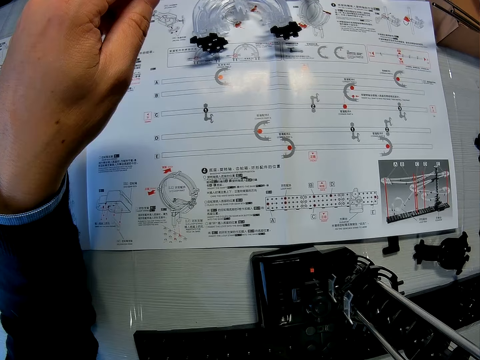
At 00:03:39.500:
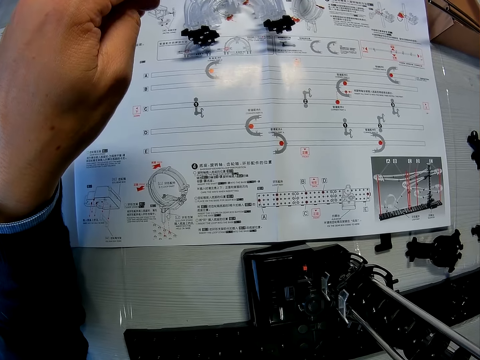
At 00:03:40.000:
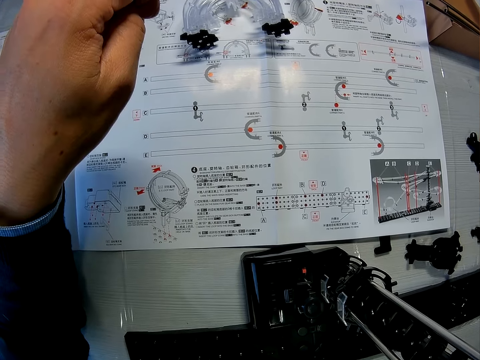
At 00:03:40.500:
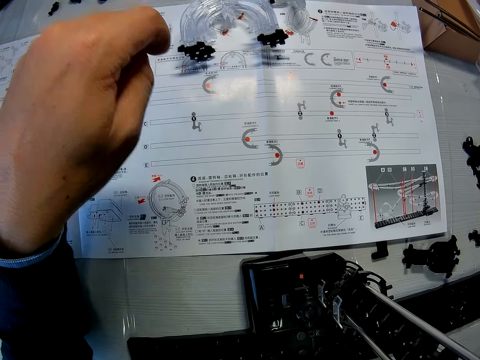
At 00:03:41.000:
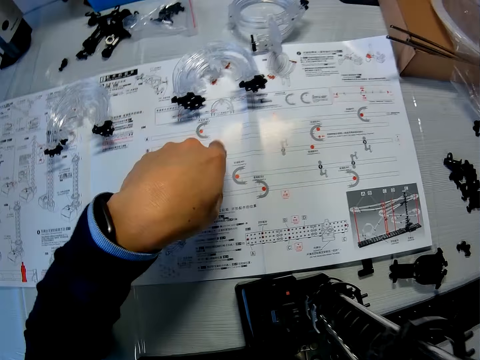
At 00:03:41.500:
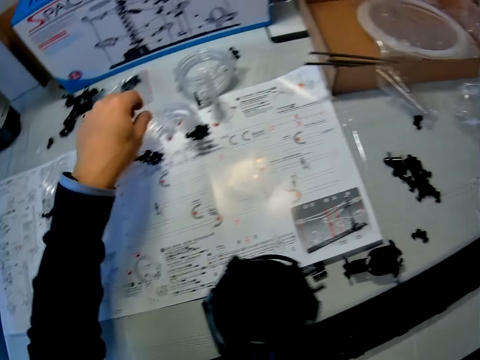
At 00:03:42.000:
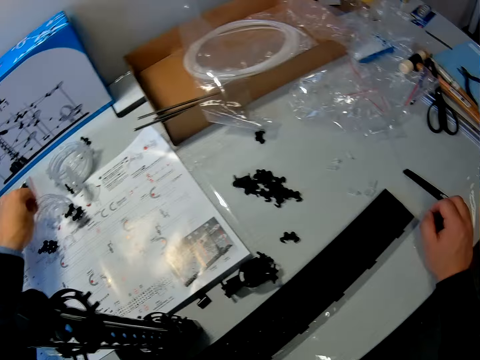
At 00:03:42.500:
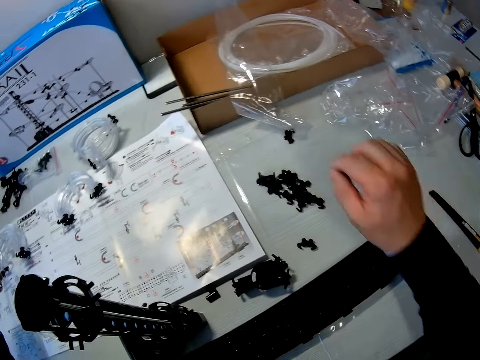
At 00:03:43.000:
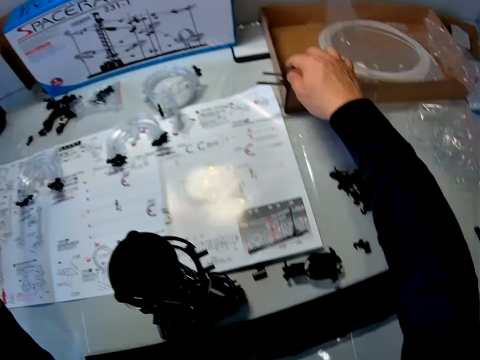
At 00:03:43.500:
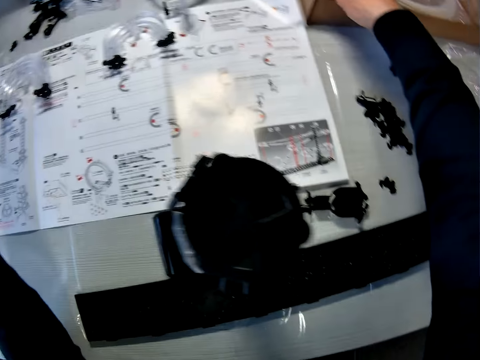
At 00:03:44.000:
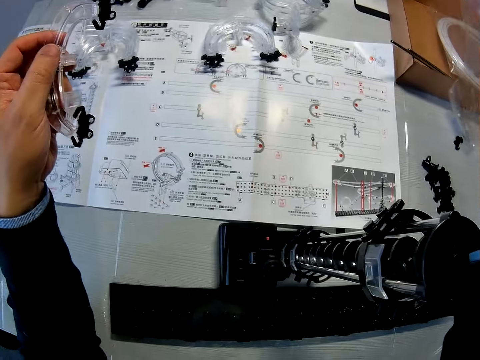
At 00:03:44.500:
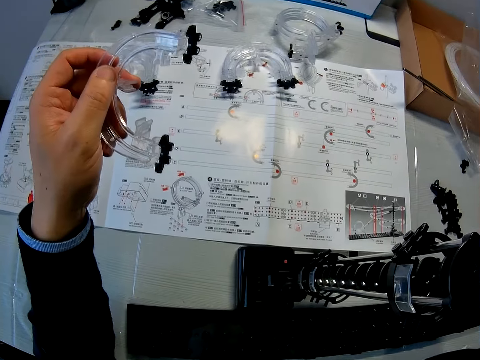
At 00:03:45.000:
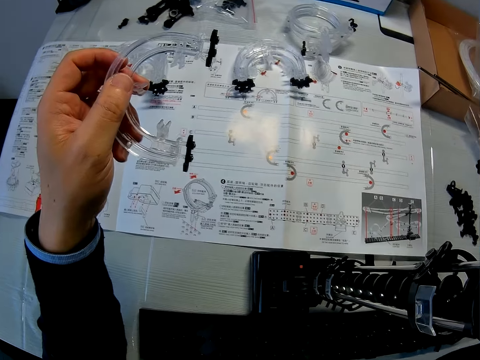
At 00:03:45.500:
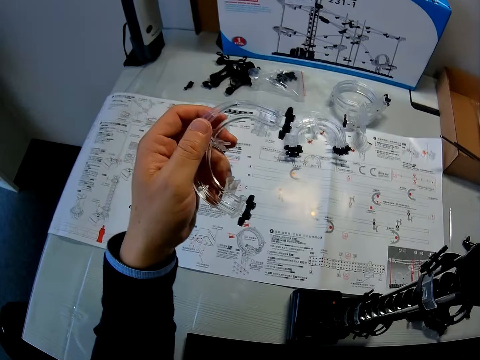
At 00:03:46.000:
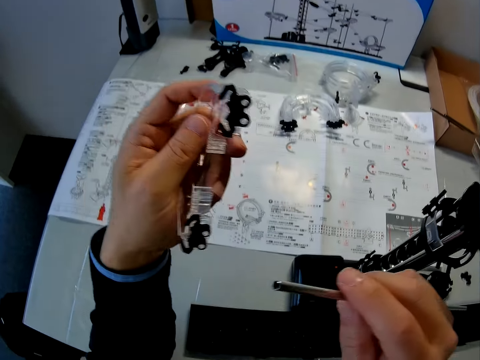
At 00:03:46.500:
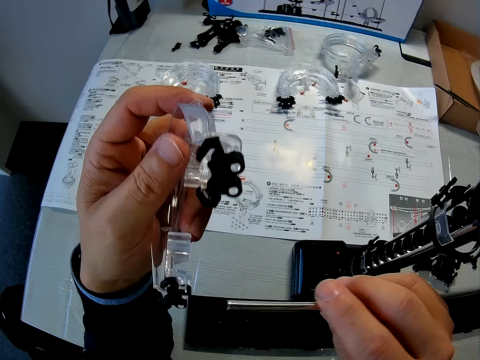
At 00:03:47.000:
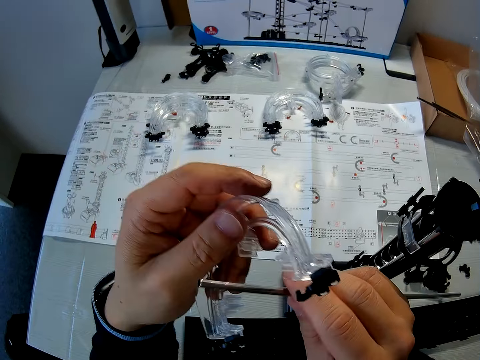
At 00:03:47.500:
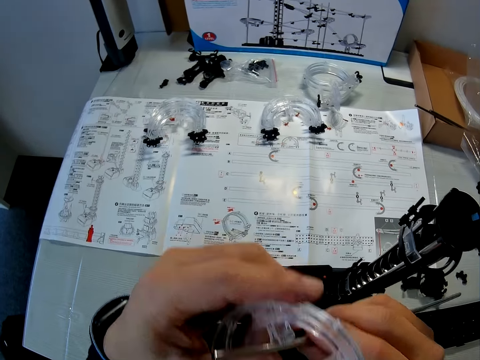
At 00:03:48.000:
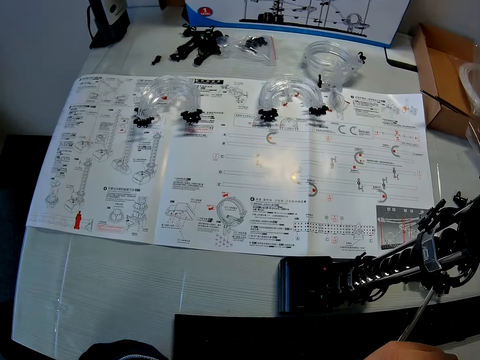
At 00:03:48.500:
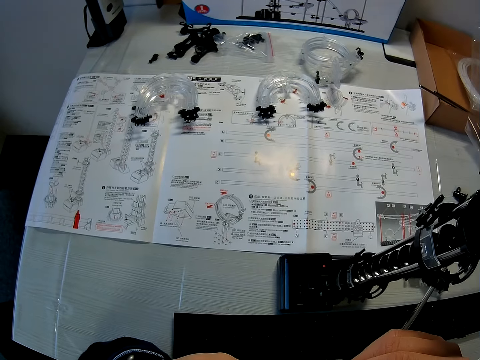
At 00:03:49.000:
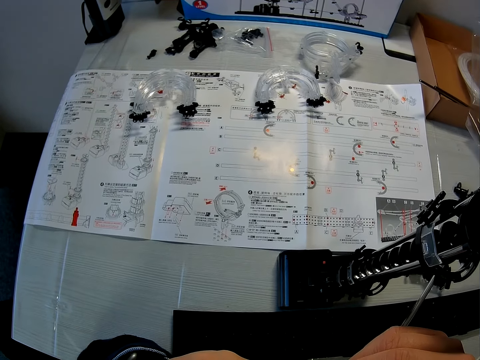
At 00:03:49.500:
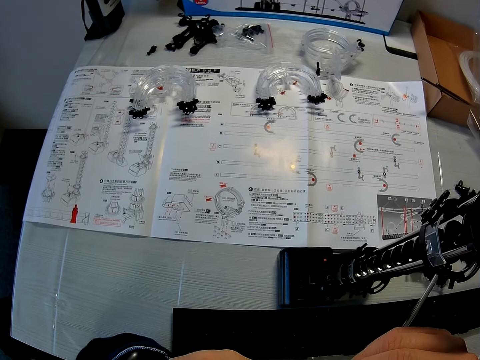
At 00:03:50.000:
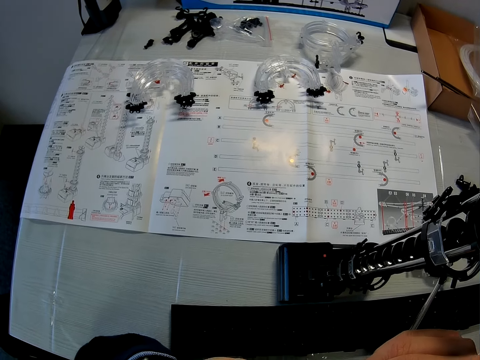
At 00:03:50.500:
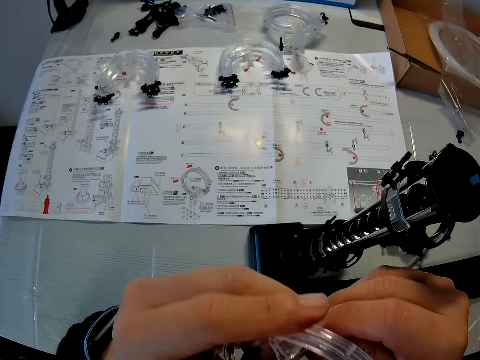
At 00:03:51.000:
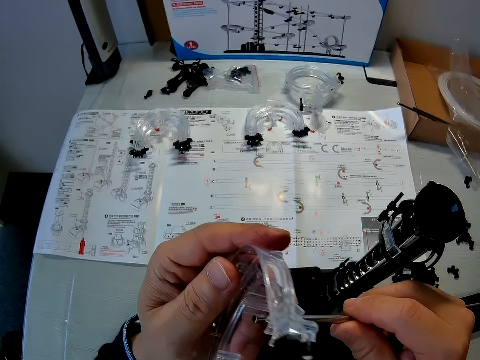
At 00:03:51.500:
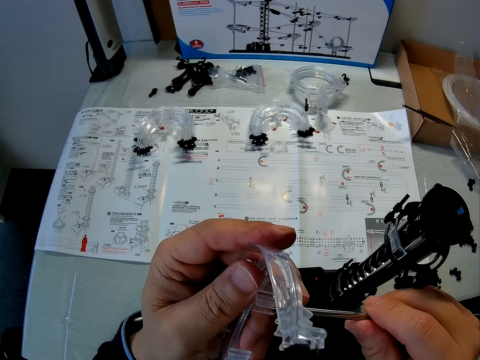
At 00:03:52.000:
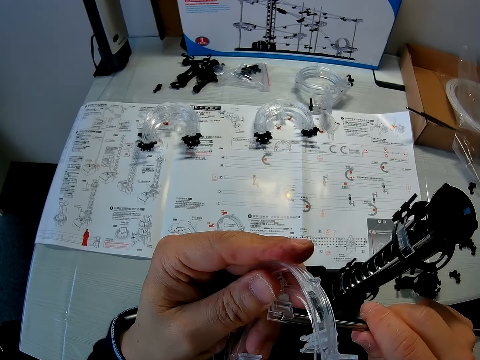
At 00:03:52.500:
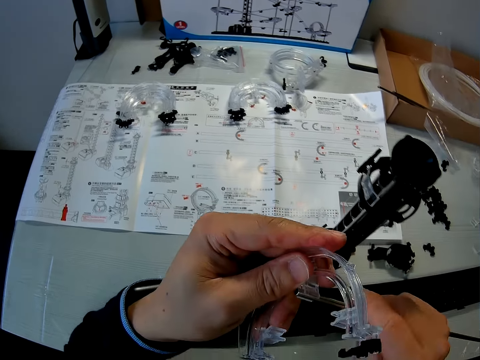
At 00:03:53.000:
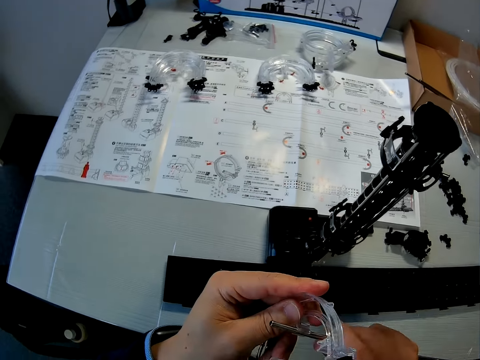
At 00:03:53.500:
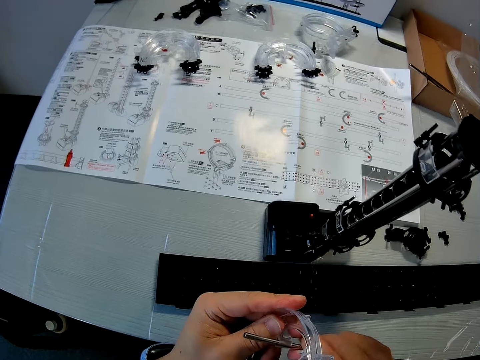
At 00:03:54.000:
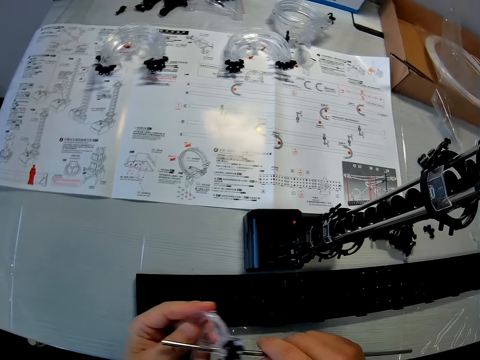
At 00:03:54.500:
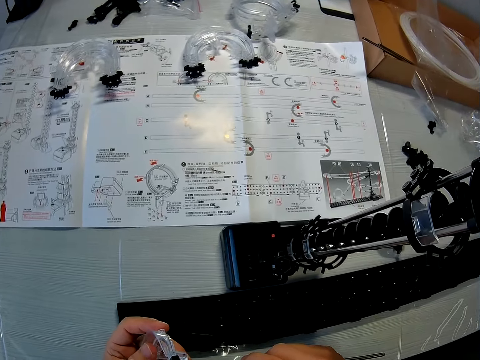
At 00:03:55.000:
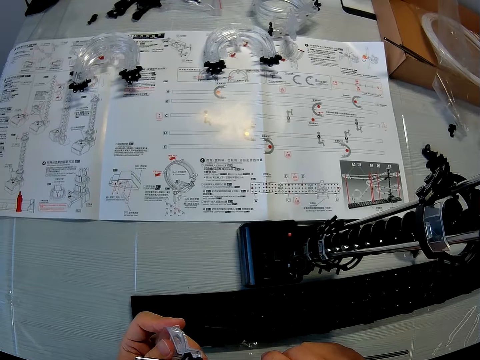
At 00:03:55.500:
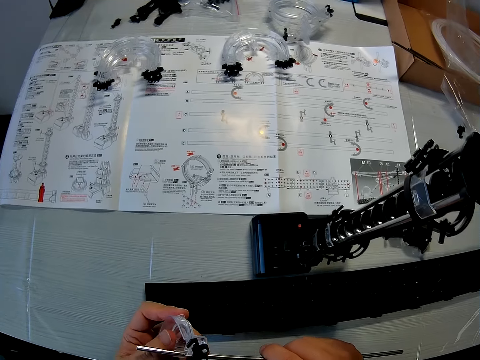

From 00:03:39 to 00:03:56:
The camera wearer picks a piece of the mechanical model or corner from the table with his left hand. He picks an iron rod or shaft from the table with his right hand. He couples the iron rod in his right hand to the piece of the mechanical model in his left hand. He fixes the shaft on the corner.

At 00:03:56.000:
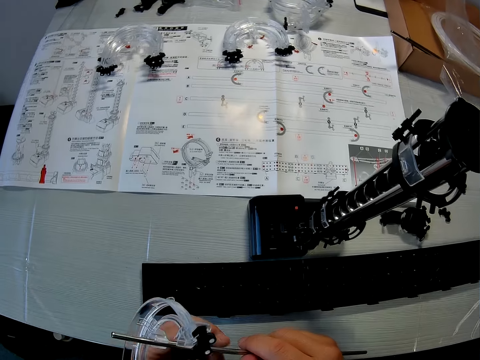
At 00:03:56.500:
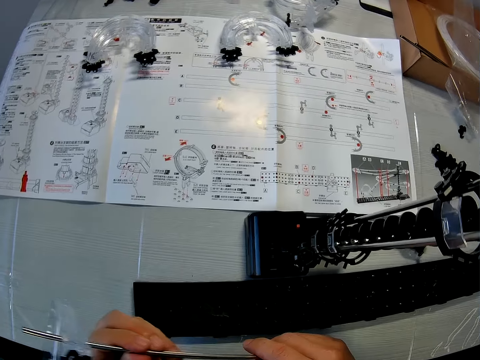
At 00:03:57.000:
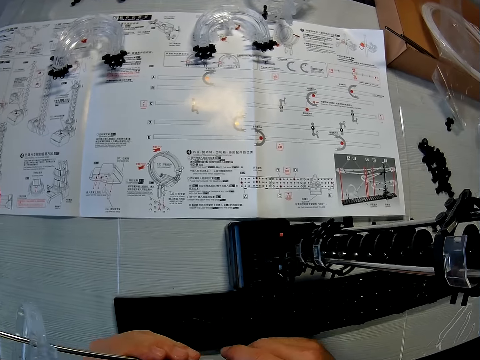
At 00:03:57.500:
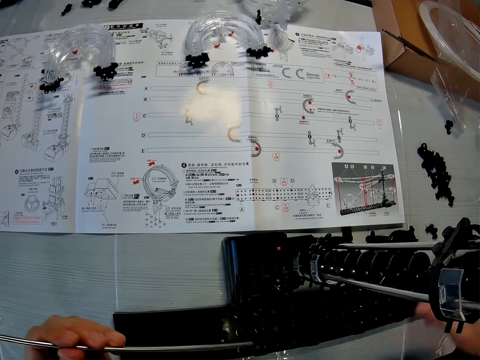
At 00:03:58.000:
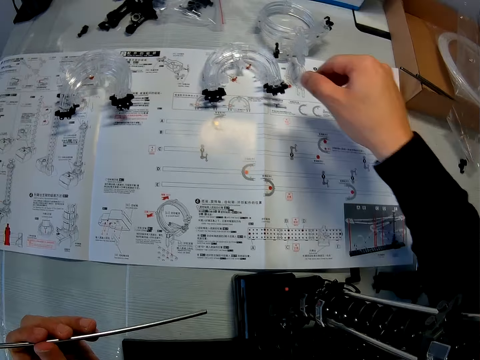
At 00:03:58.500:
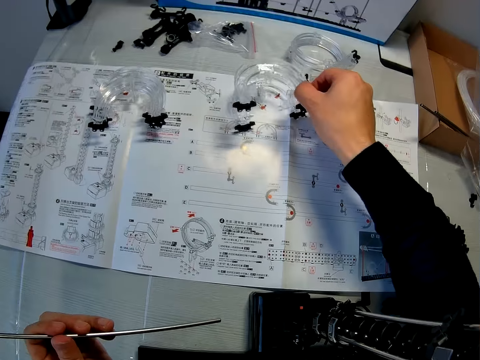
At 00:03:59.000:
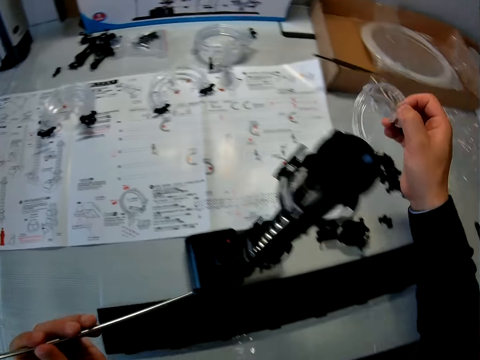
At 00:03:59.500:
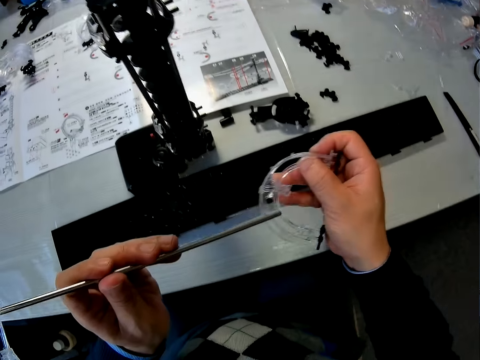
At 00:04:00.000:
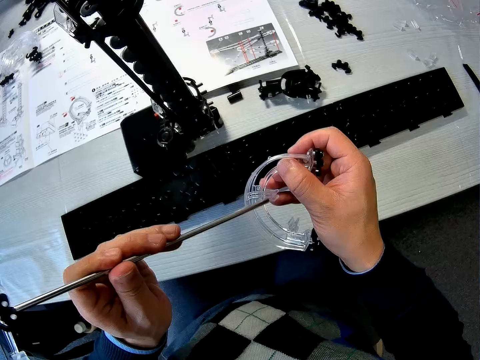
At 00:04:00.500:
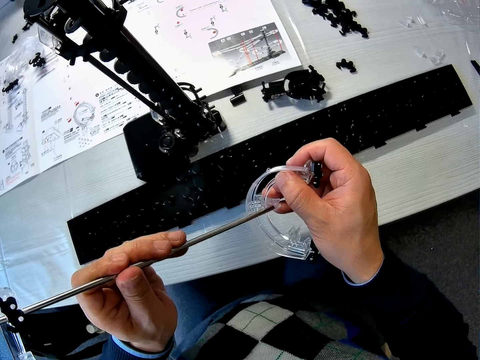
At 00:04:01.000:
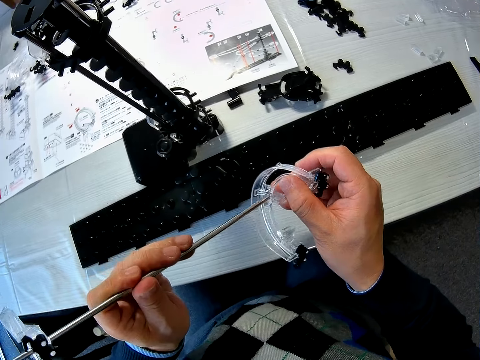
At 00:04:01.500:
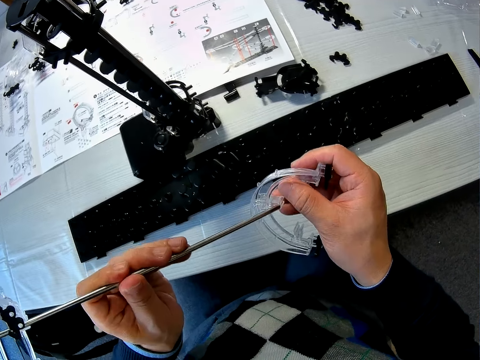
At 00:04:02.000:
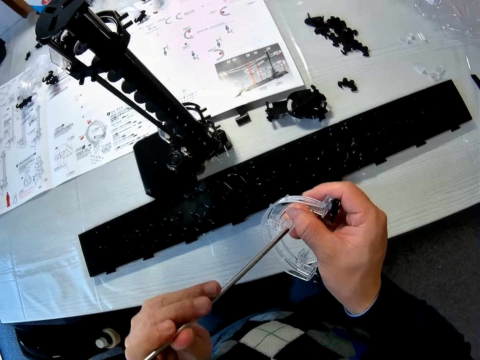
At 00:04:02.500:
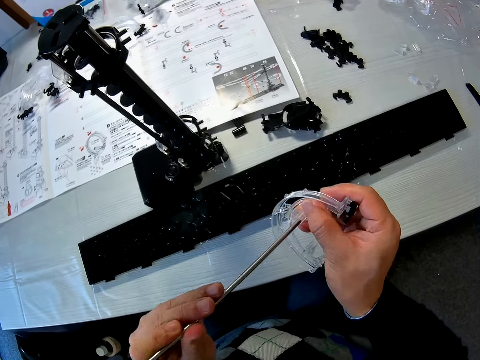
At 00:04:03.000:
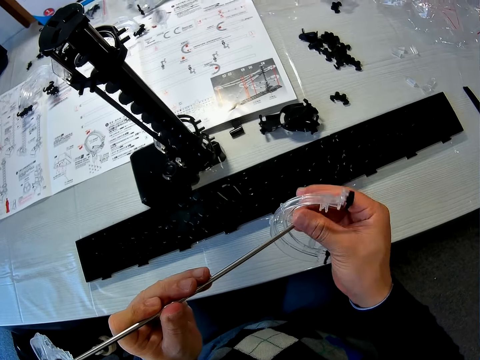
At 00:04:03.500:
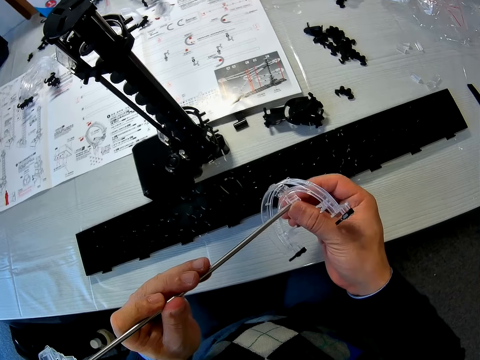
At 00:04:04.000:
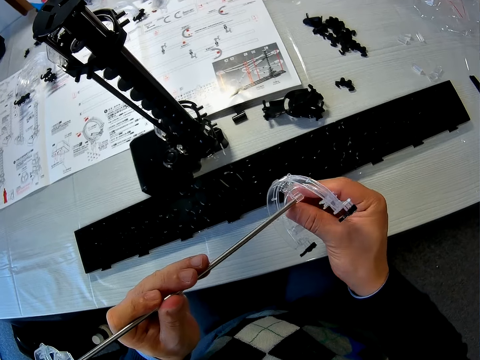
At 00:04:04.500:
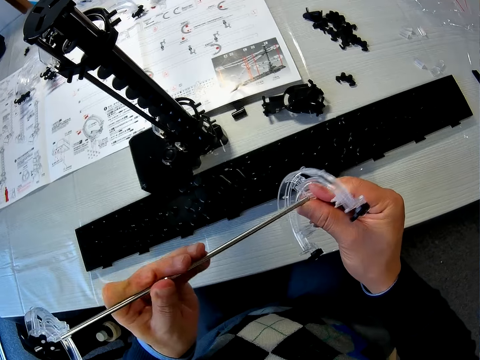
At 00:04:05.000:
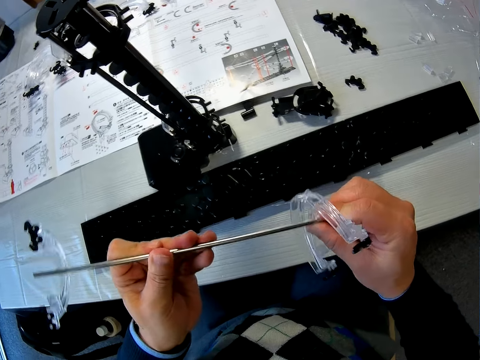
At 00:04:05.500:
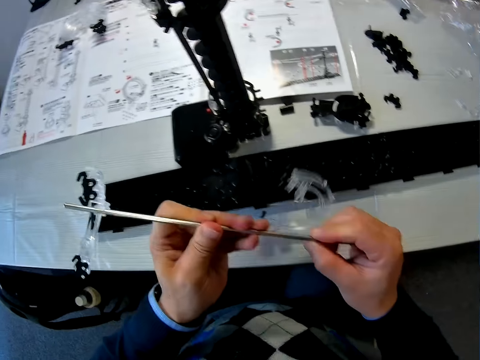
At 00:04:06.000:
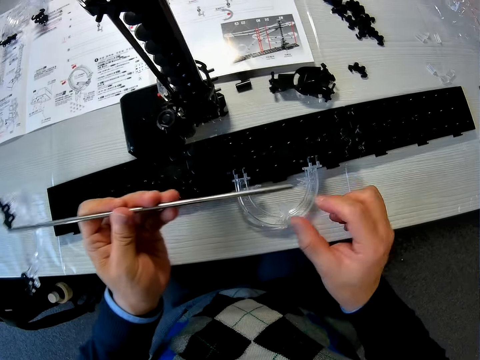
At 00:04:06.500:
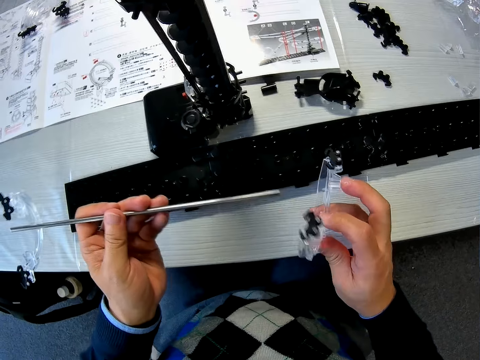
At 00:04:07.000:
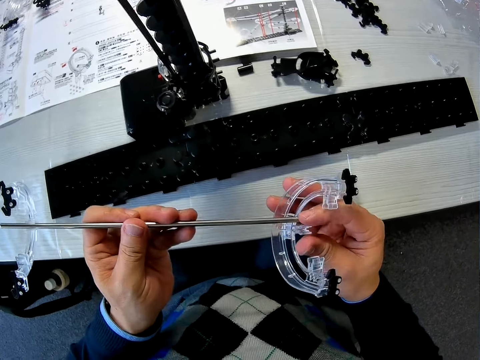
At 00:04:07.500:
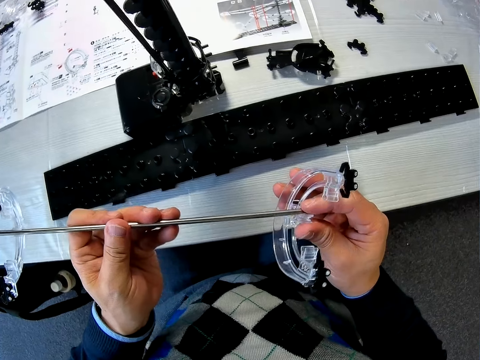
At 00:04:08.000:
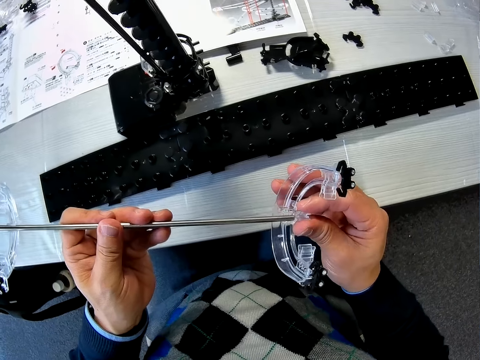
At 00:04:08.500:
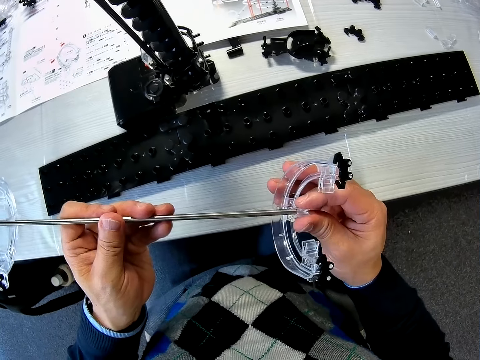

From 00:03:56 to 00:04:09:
The camera wearer picks a piece of the mechanical model or corner from the table with his right hand. He places the piece of the mechanical model in his right hand by the iron rod or shaft in his left hand. He fixes the shaft on the corner. He drops the shaft and picks the shaft.
